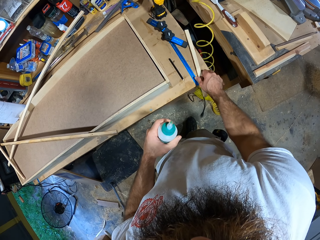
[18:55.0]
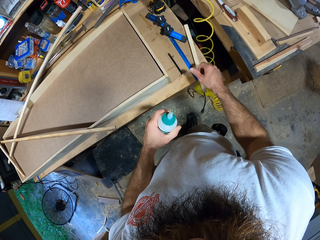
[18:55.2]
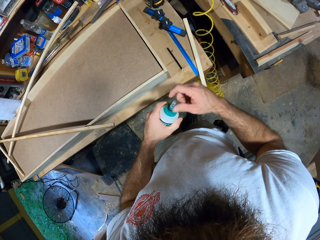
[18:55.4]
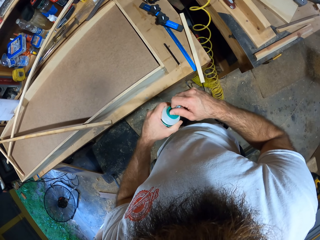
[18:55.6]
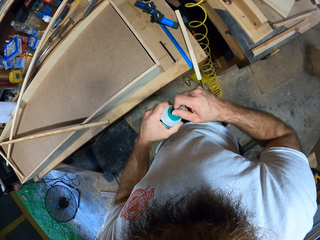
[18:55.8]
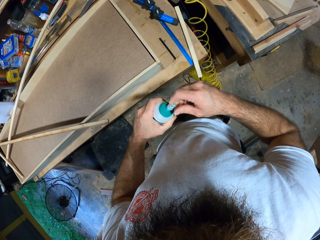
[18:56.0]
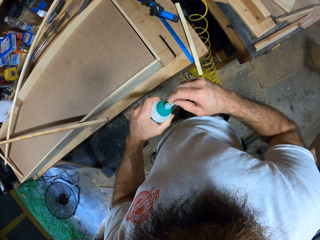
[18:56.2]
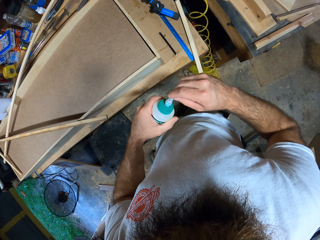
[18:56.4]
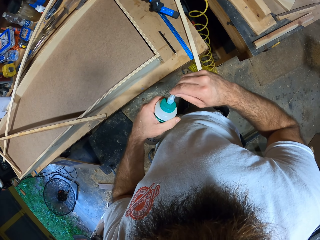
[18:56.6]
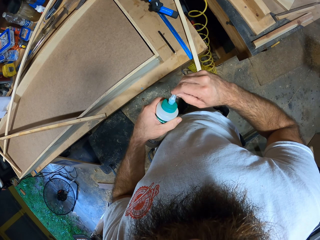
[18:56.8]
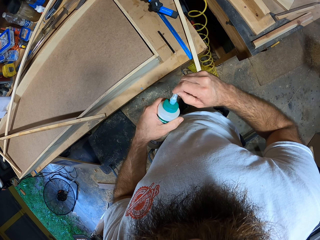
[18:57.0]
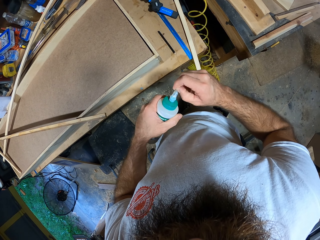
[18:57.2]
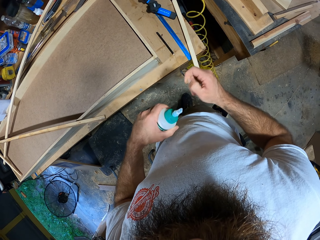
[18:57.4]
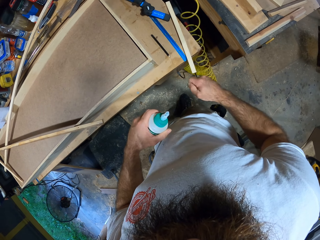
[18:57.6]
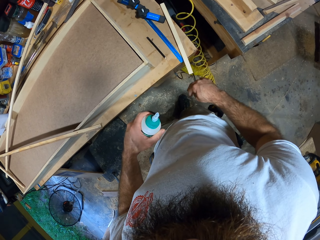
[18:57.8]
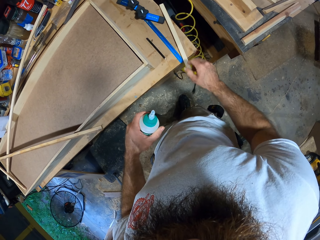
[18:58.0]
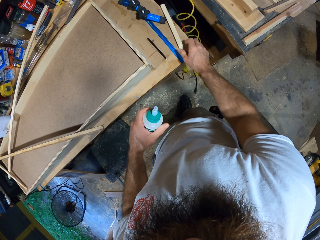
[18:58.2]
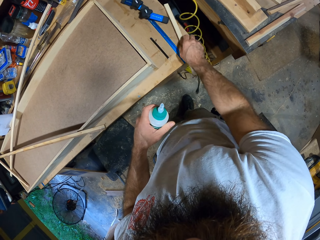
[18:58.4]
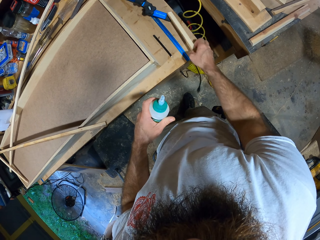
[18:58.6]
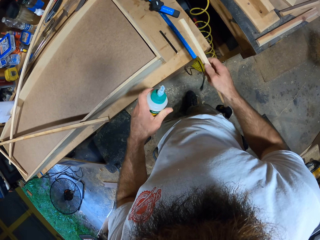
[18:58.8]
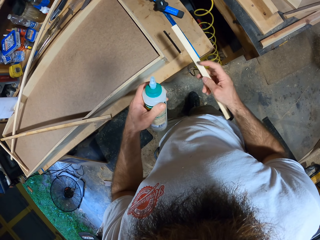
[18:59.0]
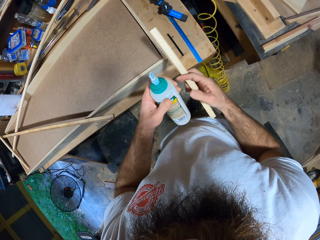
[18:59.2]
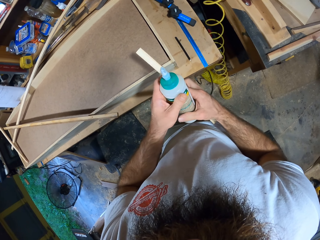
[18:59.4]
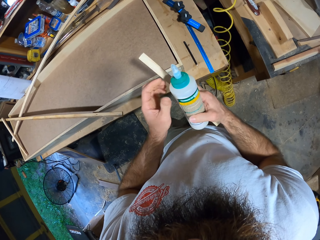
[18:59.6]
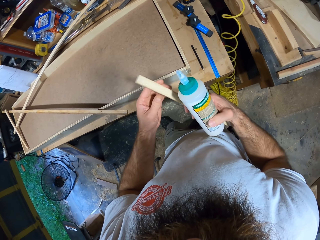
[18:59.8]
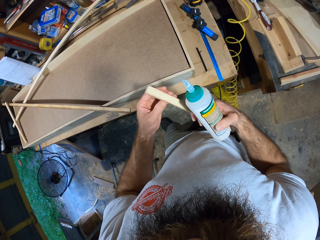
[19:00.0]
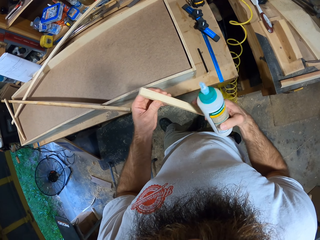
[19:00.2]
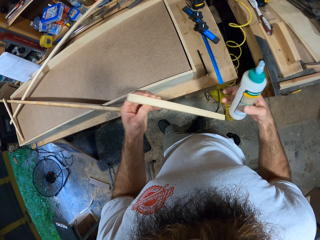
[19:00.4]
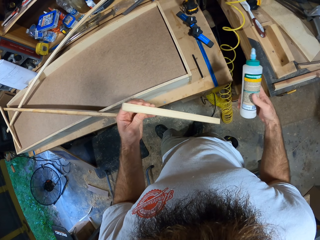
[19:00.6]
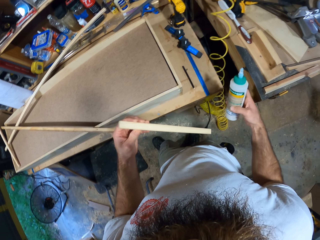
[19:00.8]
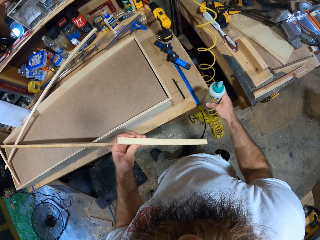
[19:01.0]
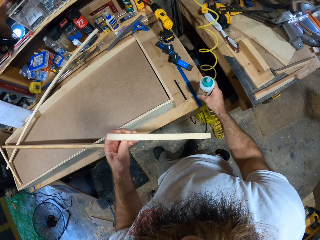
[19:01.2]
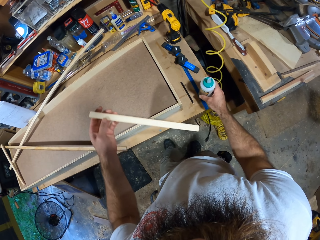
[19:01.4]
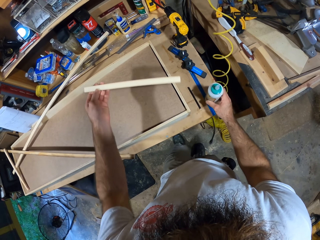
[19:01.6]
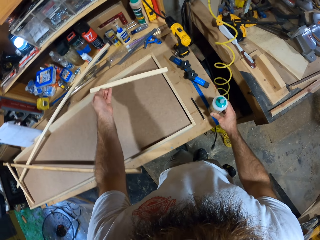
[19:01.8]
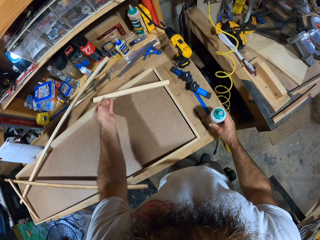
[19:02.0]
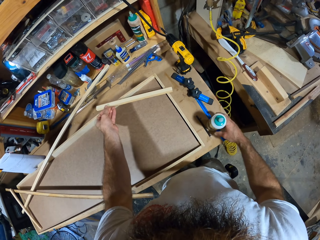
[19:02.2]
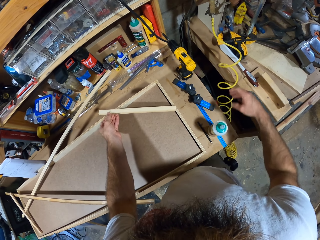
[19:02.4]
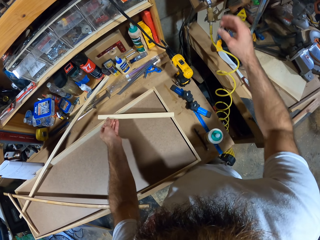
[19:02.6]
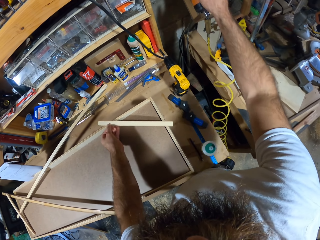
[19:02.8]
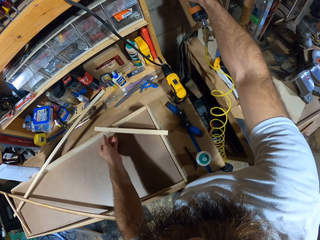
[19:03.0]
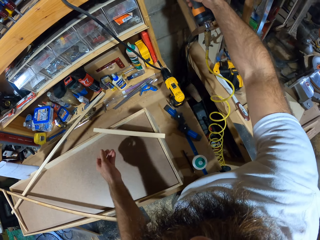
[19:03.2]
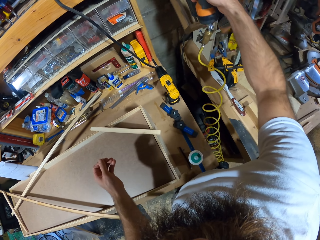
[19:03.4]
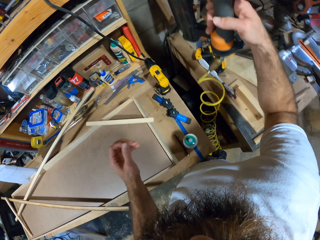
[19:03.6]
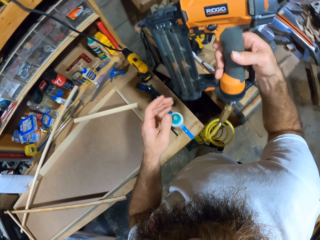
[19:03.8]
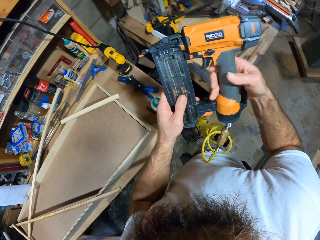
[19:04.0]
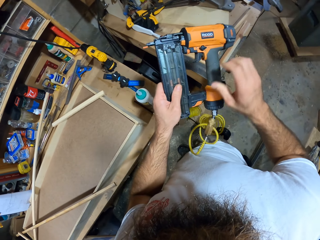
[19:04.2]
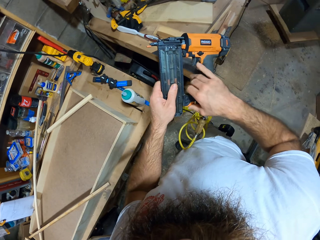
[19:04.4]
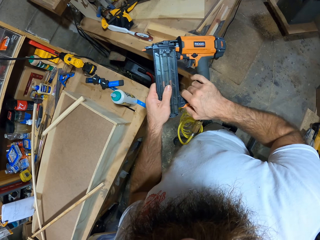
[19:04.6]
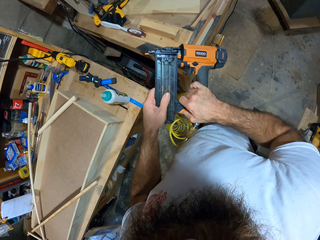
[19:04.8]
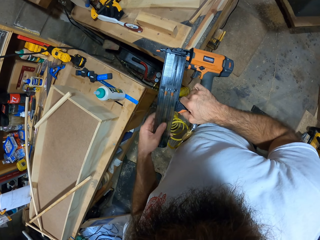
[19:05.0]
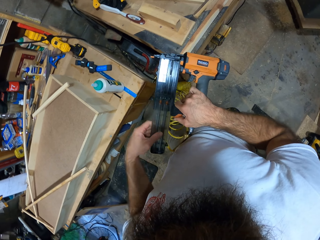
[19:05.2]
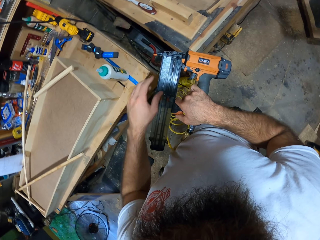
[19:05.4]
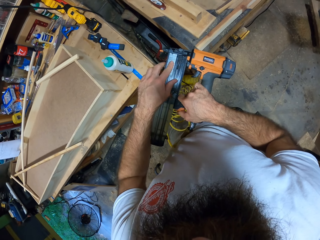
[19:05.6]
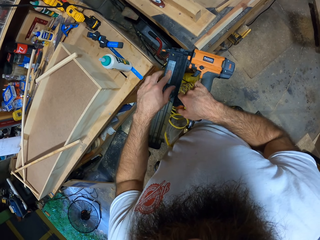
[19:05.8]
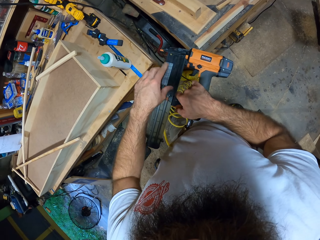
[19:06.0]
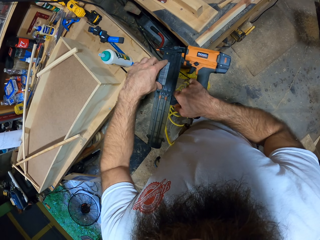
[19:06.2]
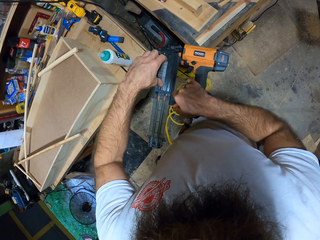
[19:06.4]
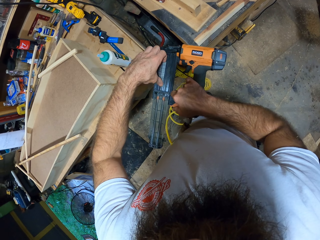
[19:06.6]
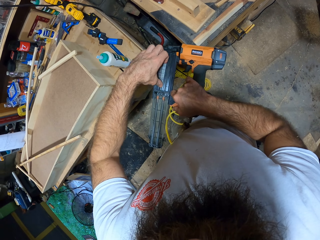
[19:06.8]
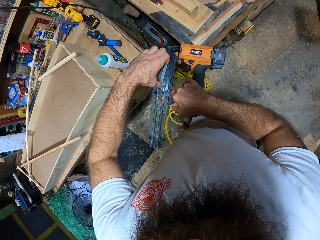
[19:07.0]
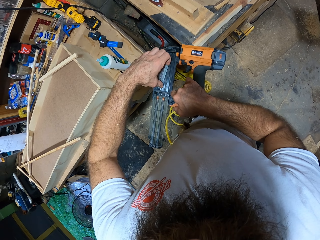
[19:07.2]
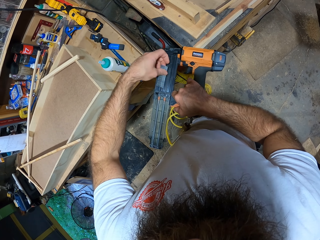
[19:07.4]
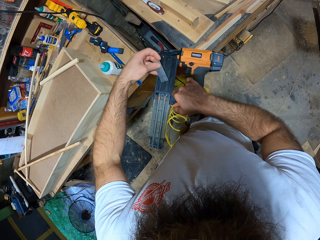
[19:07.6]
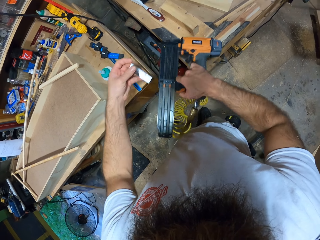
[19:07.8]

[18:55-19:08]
The camera wearer opens the wood adhesive with his right hand. He throws dirt on the floor with his right hand. He picks the wooden stick from the workbench with his right hand. He passes the wood adhesive from his left hand to his right hand. He passes the wooden stick from his right hand to his left hand. He drops the wood adhesive on the workbench with his right hand. He drops the wooden stick on the wooden board with his left hand. He picks a gauge-finish-nailer or nail gun from the tool rack with his right hand. He opens a long nose stapler from the gauge-finish-nailer with his left hand. He slides the nail gun magazine. He removes some galvanized-finish-nails from the gauge-finish-nailer with his left hand.

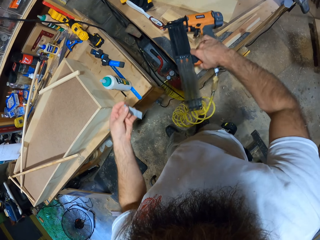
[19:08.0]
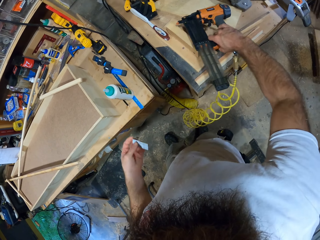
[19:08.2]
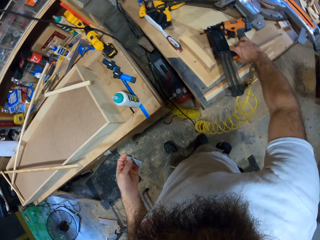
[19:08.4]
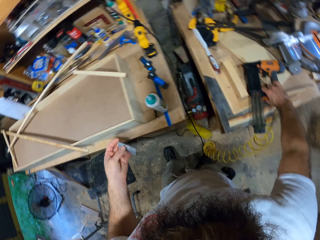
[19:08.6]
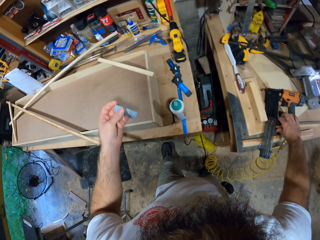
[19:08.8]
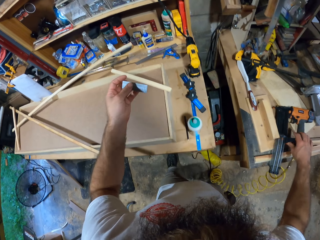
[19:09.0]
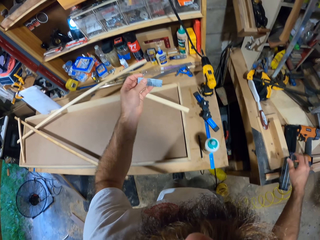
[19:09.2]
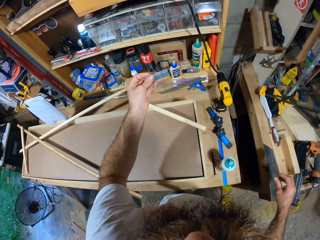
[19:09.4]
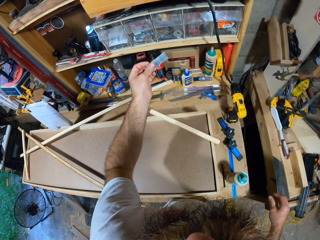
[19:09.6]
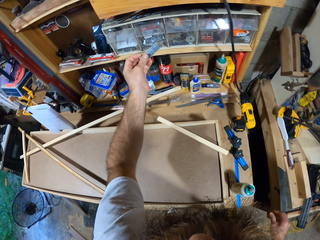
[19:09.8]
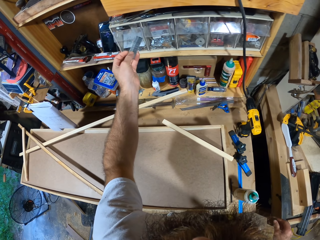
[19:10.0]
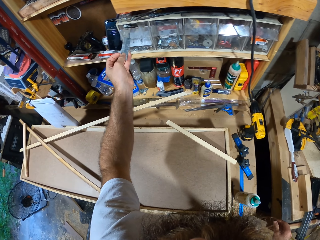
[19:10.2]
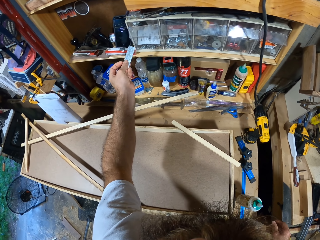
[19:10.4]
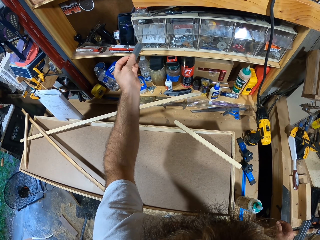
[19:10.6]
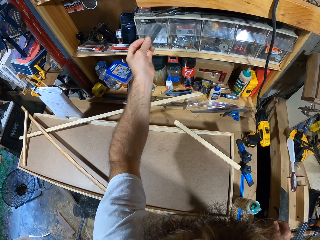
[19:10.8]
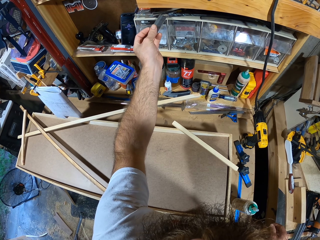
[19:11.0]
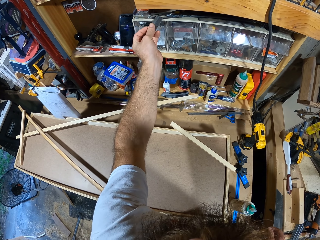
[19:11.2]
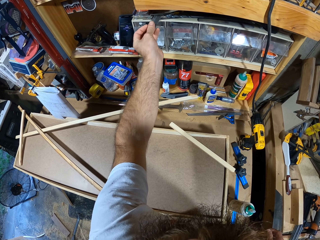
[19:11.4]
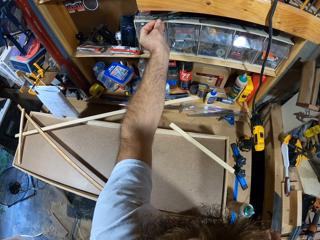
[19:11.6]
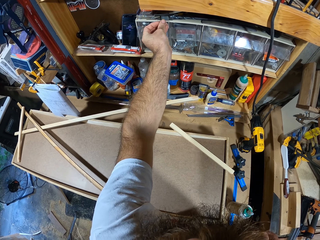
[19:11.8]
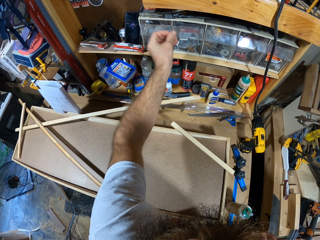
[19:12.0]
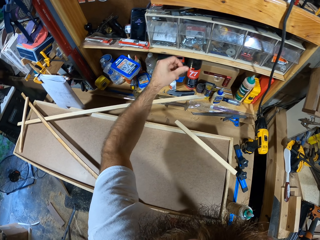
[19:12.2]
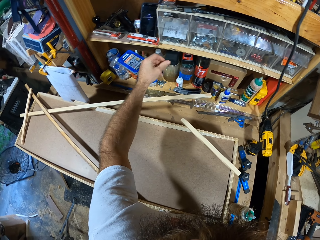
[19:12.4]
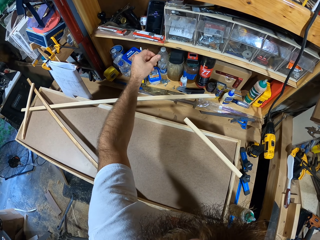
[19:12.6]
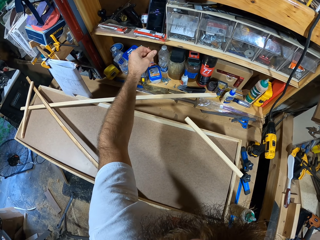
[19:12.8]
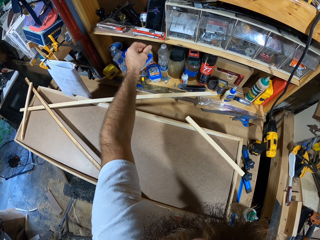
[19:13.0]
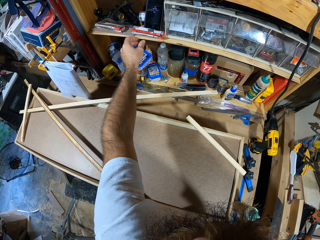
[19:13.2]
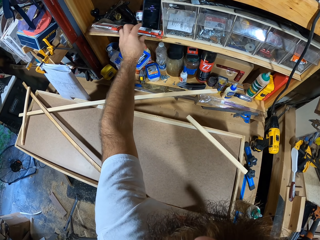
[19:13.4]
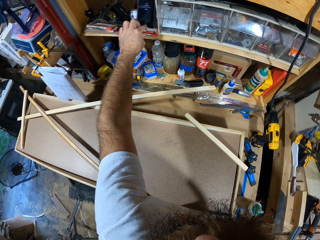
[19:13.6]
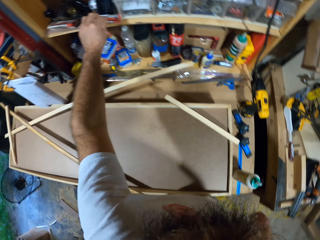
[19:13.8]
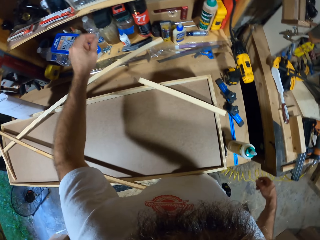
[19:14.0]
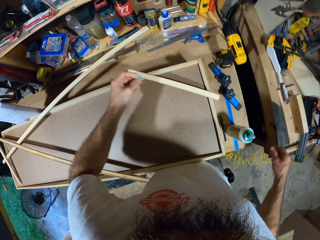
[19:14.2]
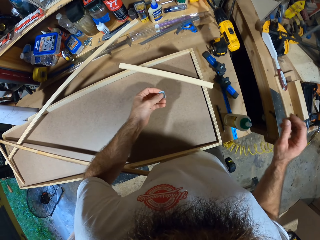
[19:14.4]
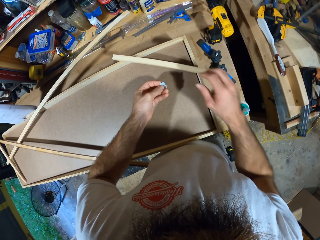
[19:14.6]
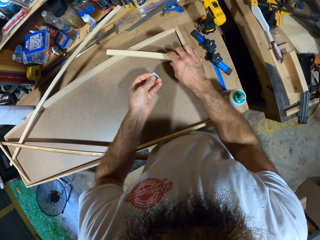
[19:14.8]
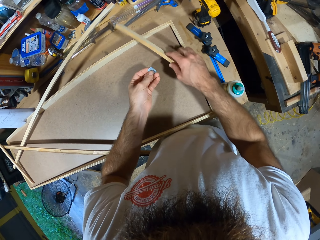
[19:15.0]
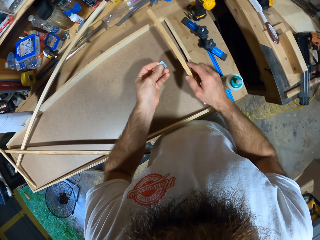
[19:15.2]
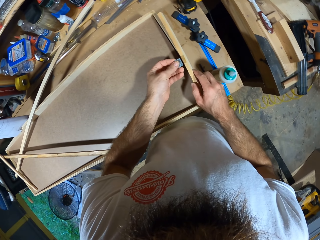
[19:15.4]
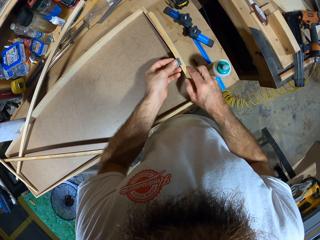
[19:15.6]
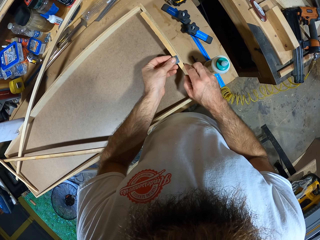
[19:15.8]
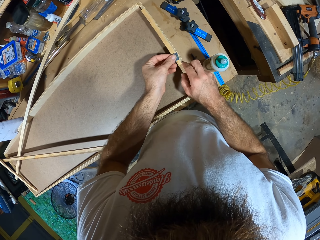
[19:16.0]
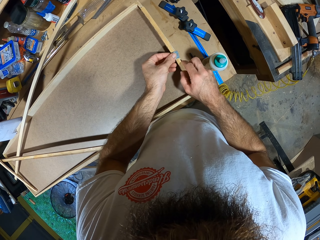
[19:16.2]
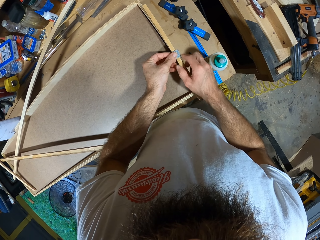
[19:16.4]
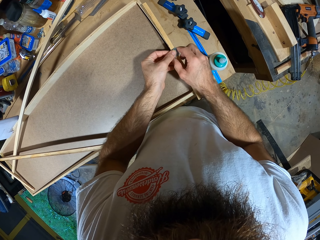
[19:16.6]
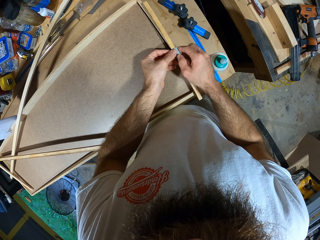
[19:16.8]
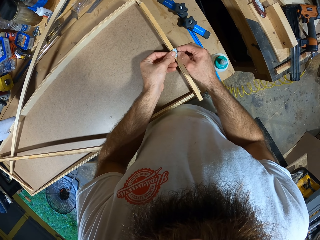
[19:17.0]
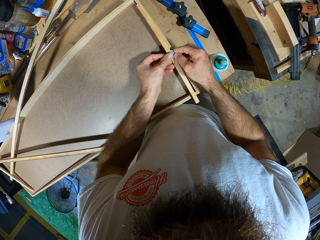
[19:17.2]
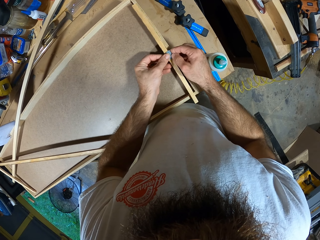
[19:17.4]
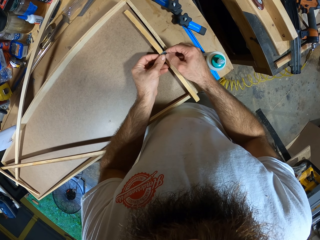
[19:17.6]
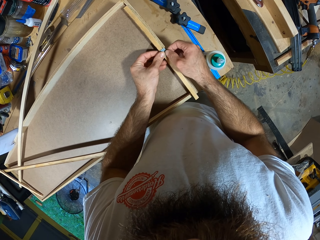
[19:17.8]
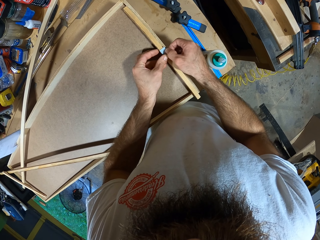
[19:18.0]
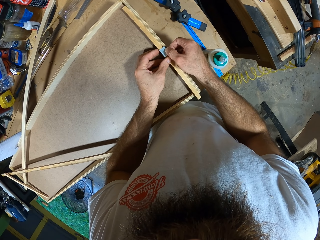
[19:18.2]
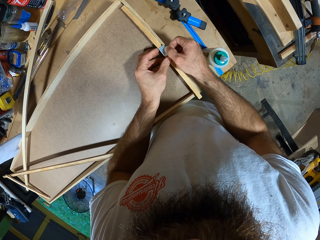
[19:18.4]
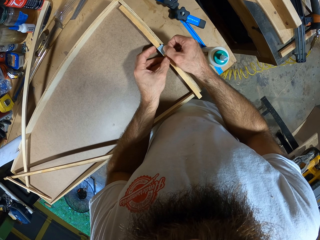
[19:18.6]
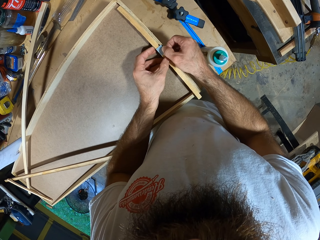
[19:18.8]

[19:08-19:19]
The camera wearer drops the gauge-finish-nailer on the workbench with his right hand. He drops the galvanized-finish-nails in the tool rack with his left hand. He picks some galvanized-finish-nails from the tool rack with his left hand. He picks the wooden stick from the wooden board with his right hand. He drops the wooden stick on the wooden board with his right hand. He measures the wooden stick with the galvanized-finish-nails in both hands.
